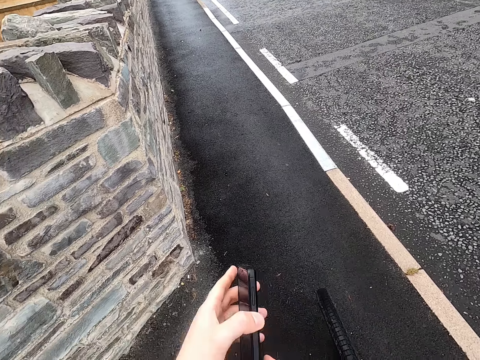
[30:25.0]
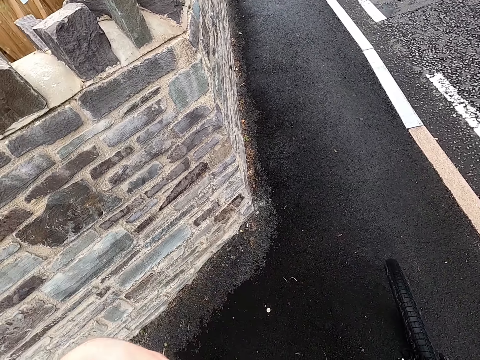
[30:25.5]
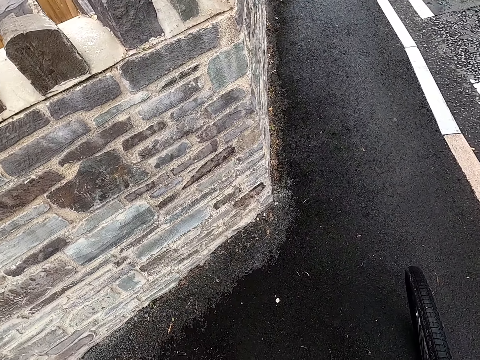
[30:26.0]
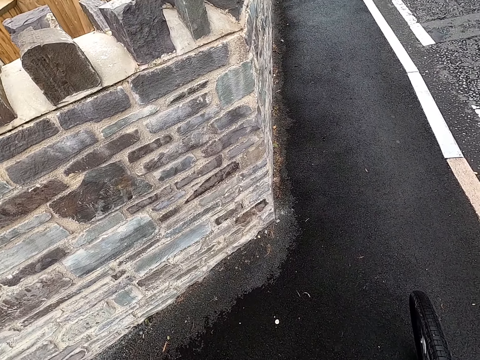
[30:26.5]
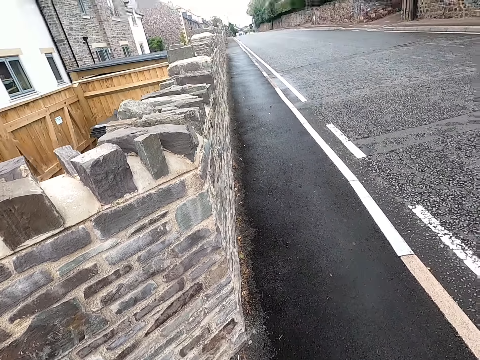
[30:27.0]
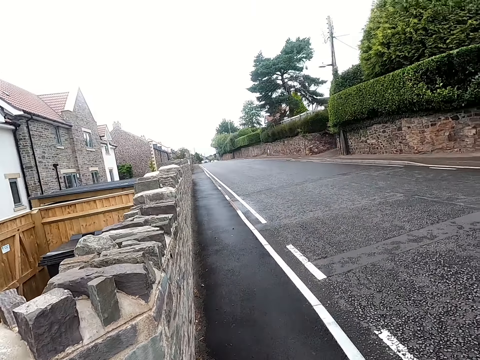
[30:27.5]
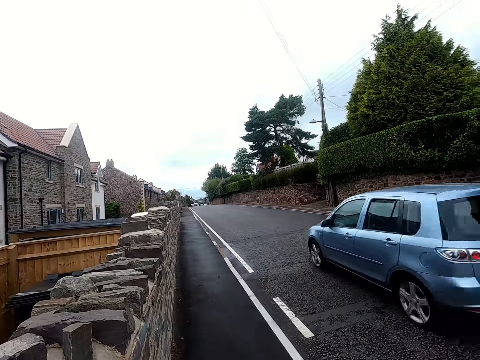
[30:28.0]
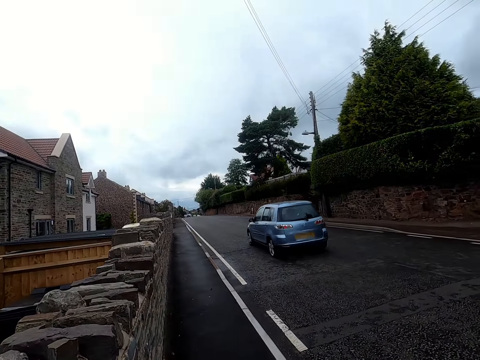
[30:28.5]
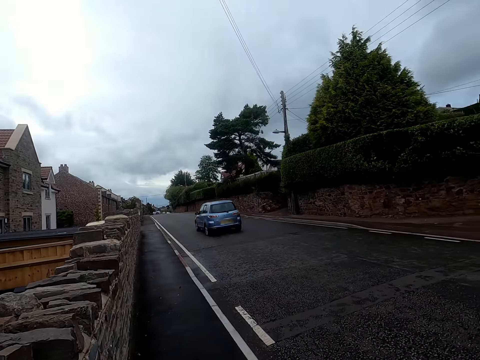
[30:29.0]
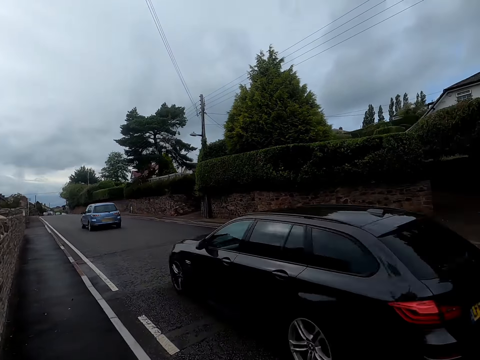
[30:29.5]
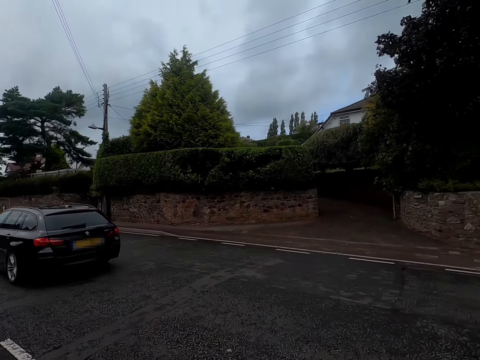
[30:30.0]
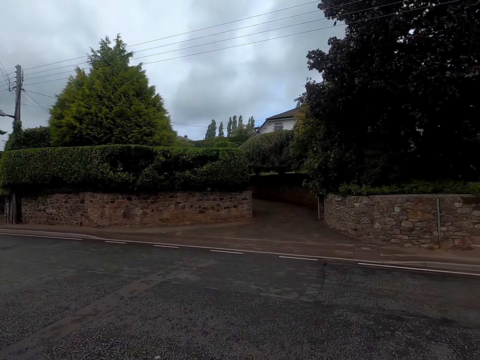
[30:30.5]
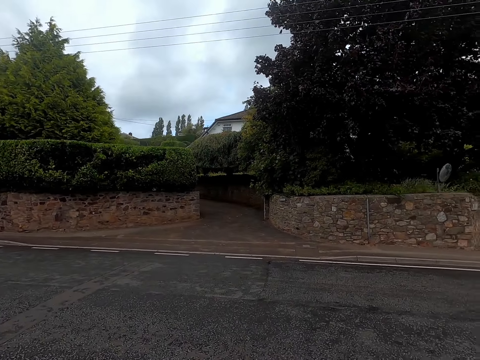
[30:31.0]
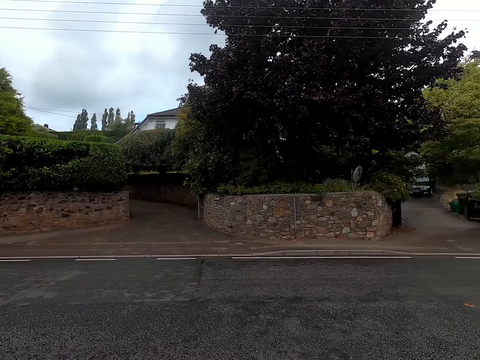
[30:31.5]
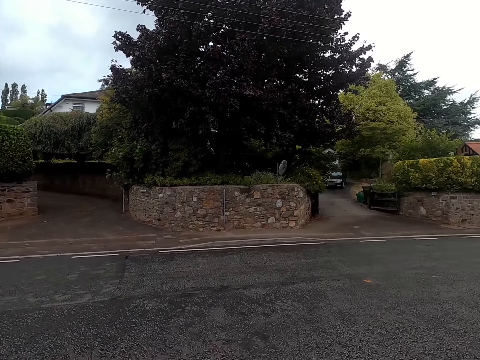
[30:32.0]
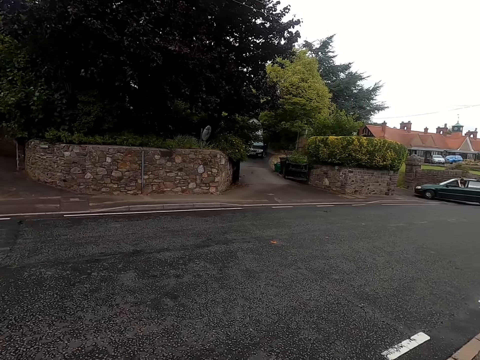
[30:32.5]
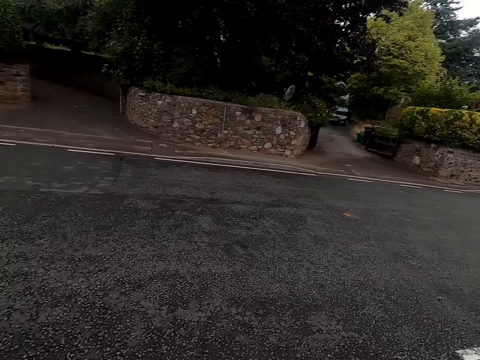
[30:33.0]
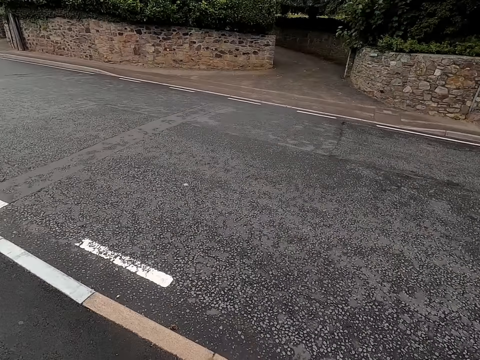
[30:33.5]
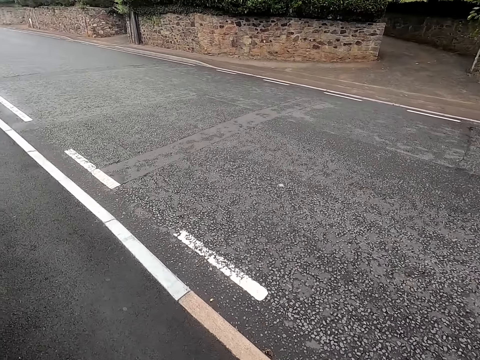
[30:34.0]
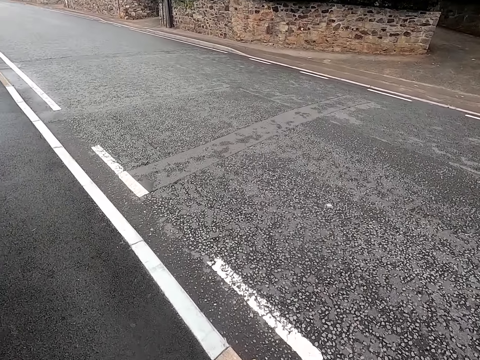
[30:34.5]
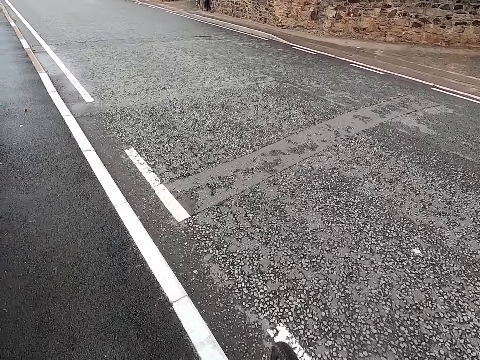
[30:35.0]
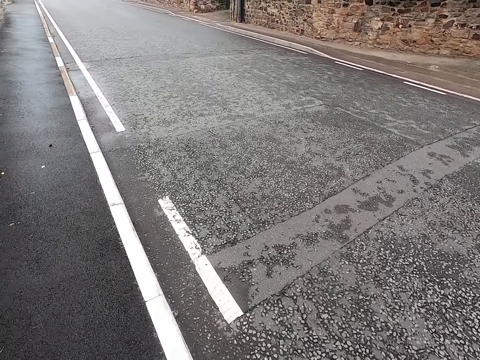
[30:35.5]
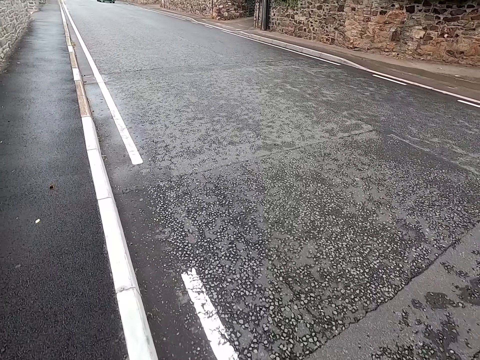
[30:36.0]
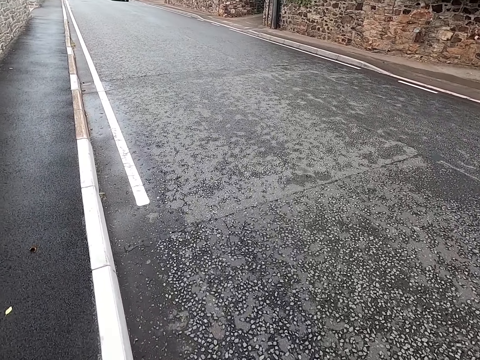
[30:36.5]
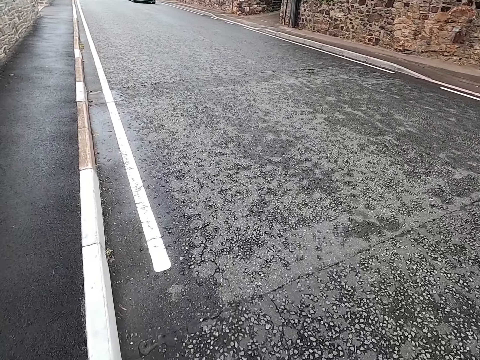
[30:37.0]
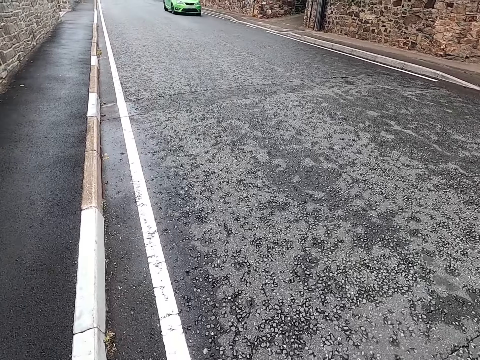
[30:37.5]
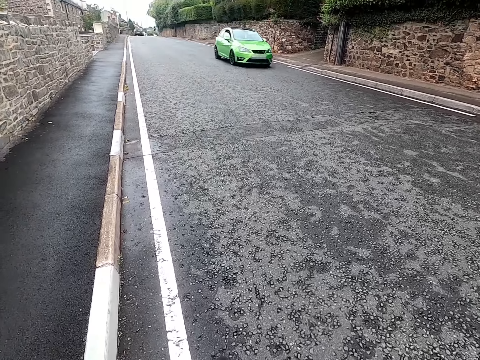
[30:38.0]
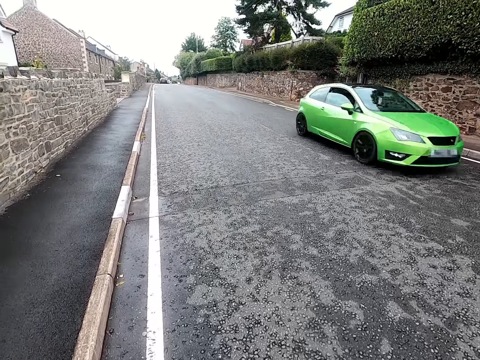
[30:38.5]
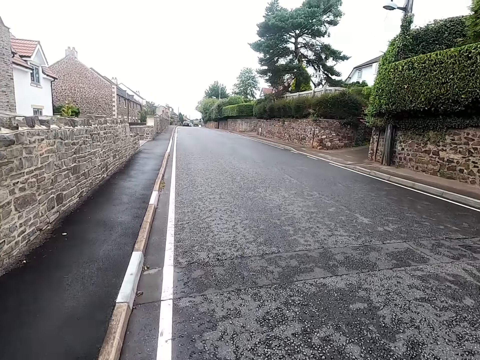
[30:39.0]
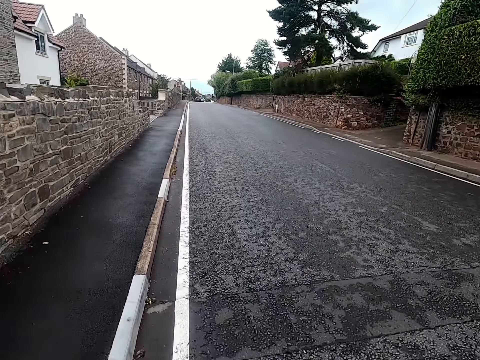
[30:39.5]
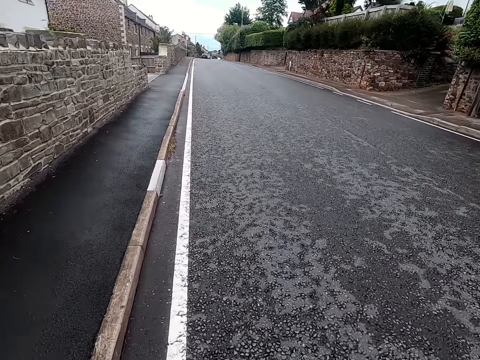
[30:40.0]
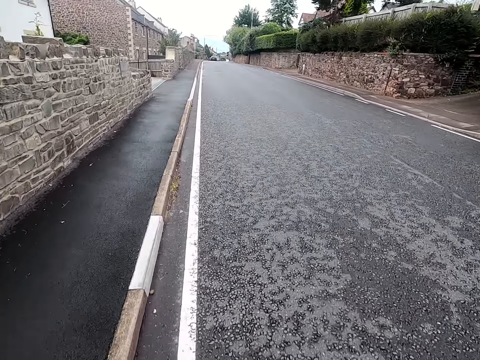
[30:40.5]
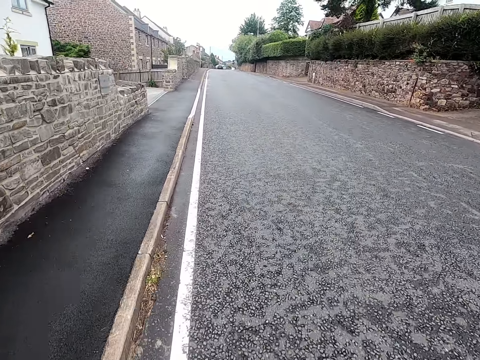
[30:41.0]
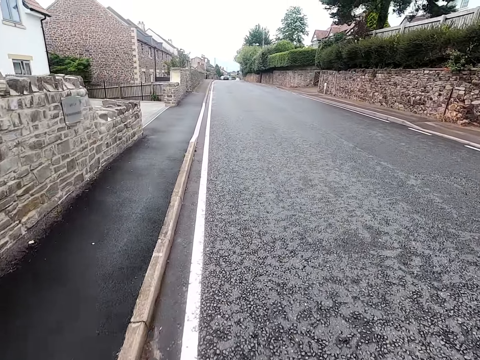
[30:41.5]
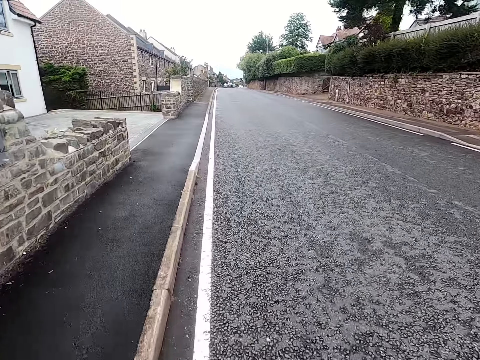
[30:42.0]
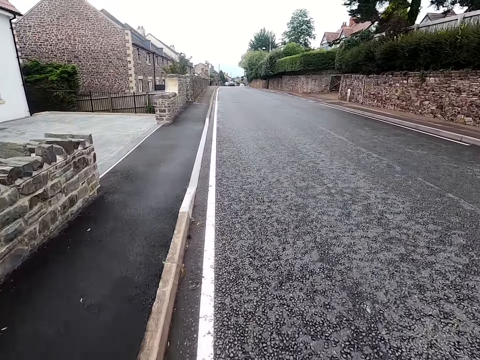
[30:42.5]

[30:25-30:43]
The camera wearer puts a mobile phone in the pocket. They look around a road. They ride a bicycle on the road. They ride the bicycle past a car. They ride the bicycle on the road.

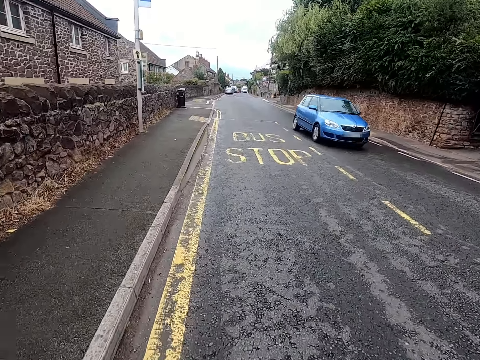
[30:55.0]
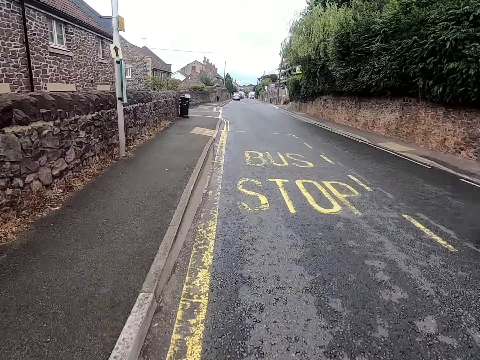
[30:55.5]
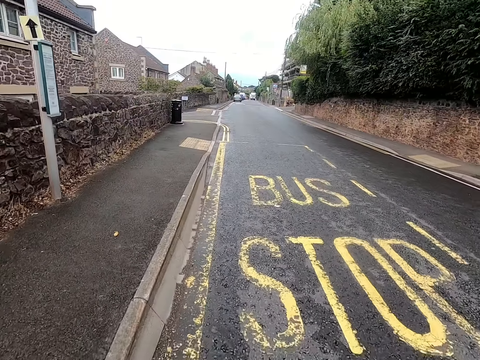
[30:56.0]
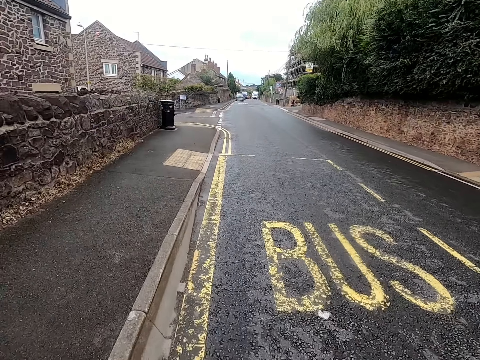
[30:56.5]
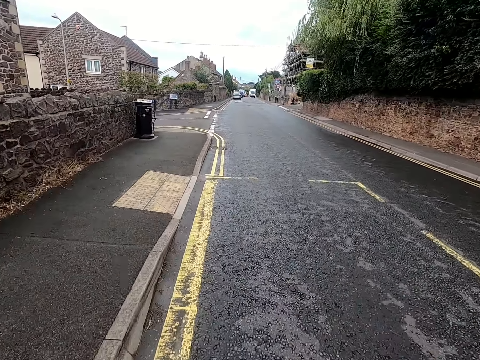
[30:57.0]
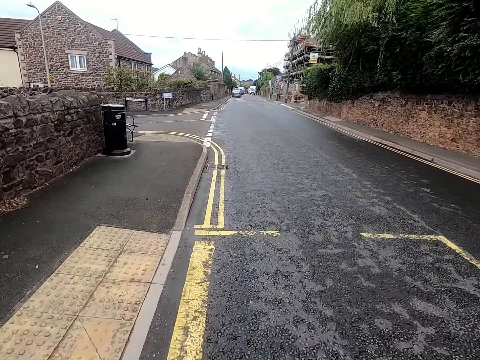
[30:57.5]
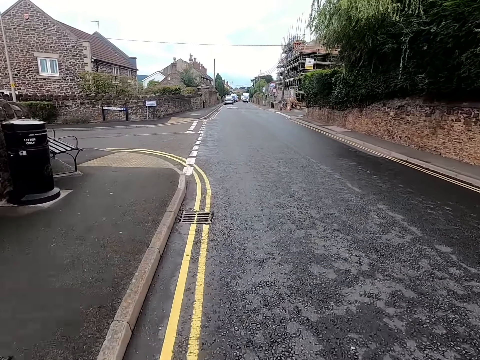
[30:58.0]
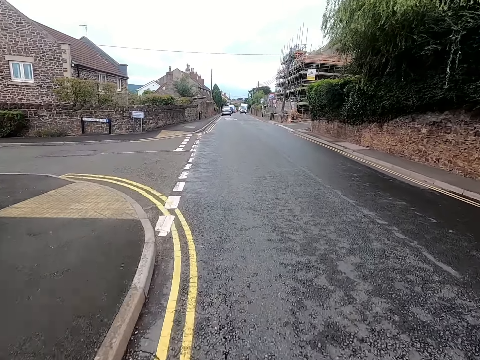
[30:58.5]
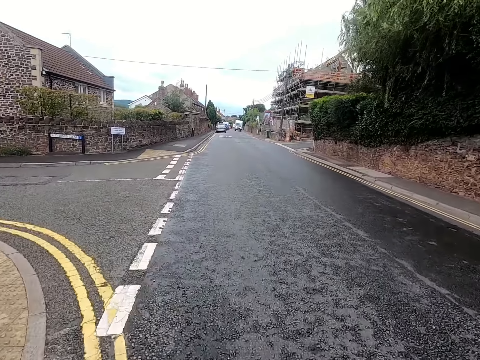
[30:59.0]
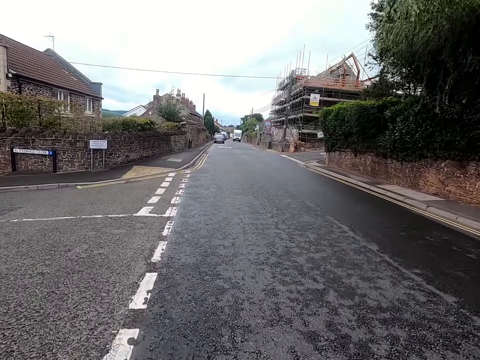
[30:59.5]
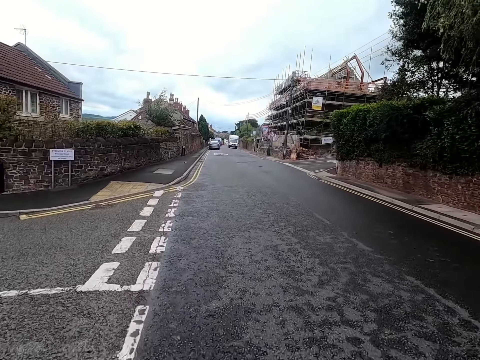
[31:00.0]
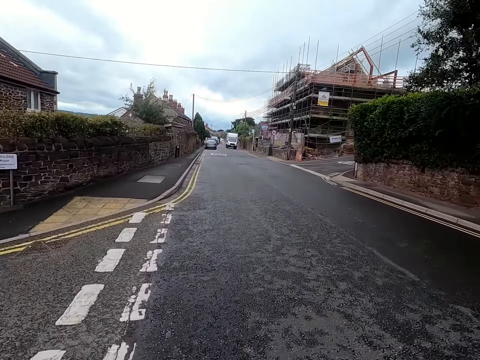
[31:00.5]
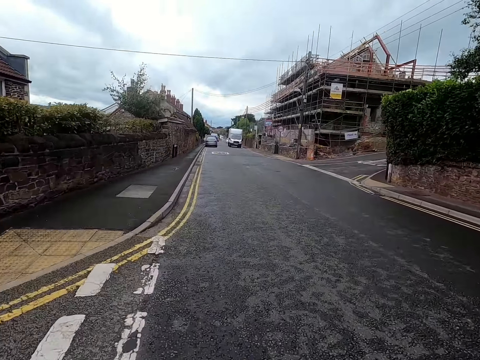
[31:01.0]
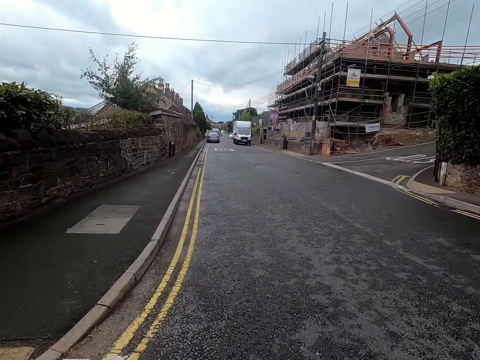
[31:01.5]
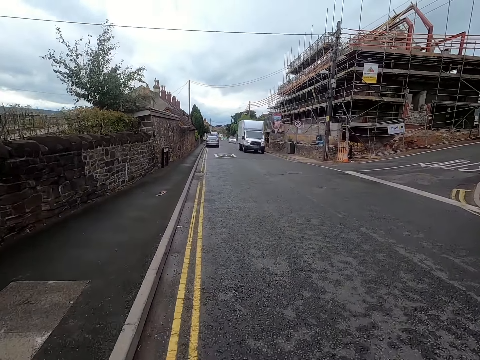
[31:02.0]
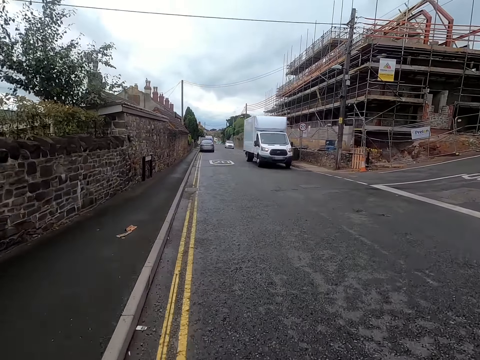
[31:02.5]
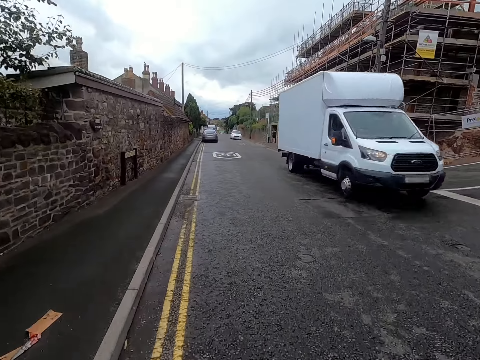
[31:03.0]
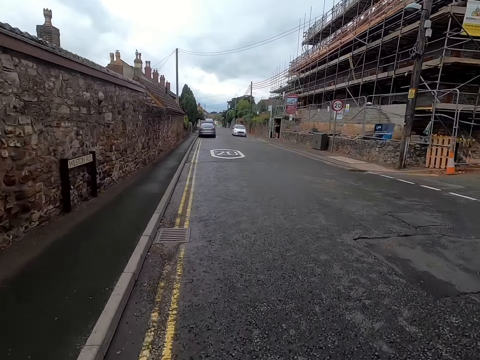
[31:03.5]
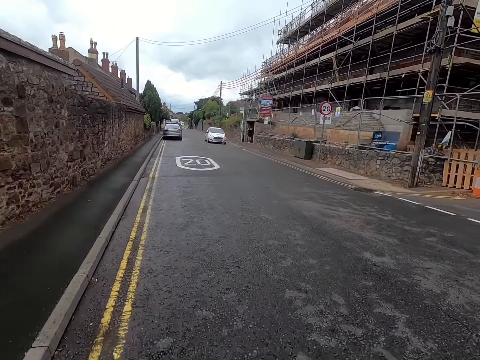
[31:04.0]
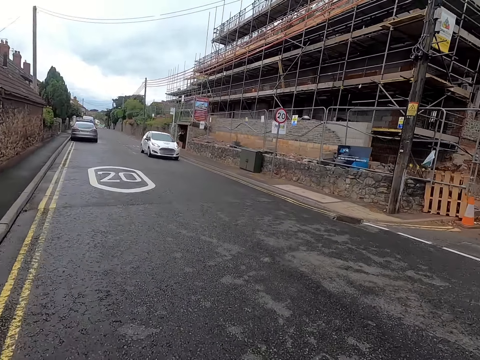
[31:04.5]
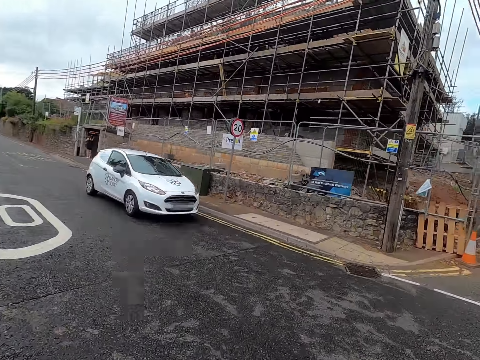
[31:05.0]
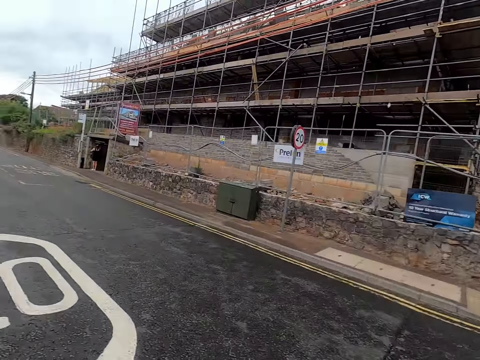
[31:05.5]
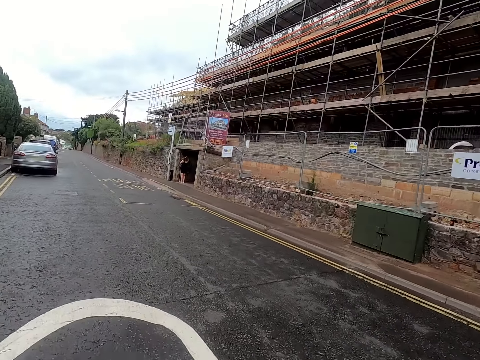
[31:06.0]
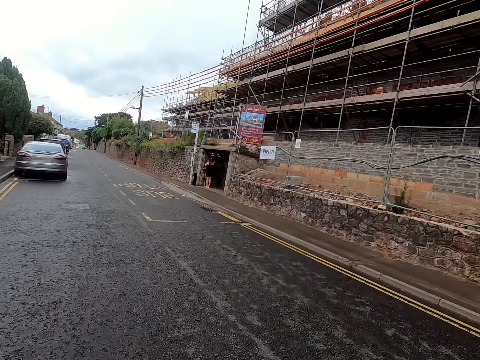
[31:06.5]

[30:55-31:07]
The camera wearer rides a bicycle past a car. They ride the bicycle on a road. They ride the bicycle past a lorry. They ride the bicycle on the road. They ride the bicycle past a car.
